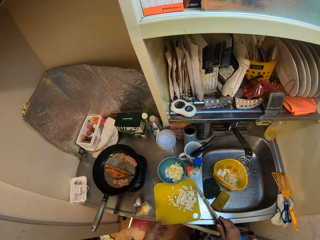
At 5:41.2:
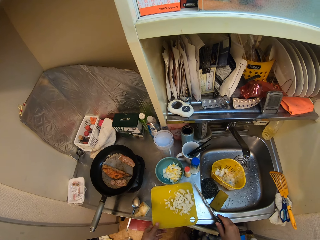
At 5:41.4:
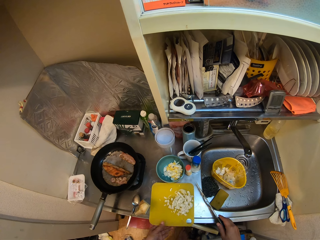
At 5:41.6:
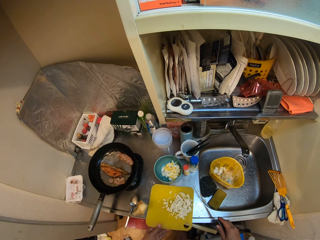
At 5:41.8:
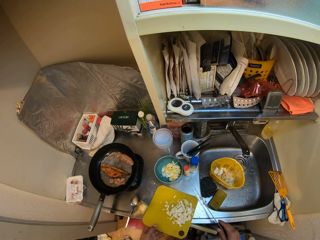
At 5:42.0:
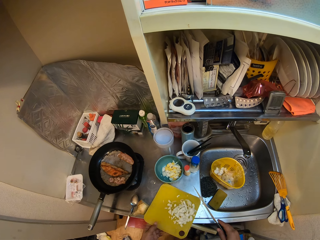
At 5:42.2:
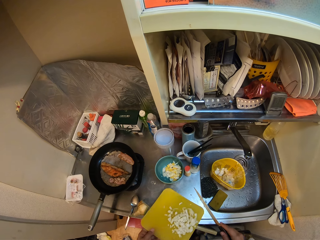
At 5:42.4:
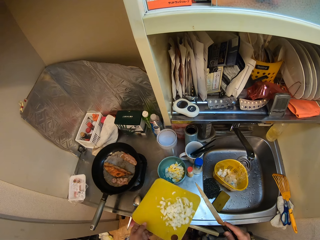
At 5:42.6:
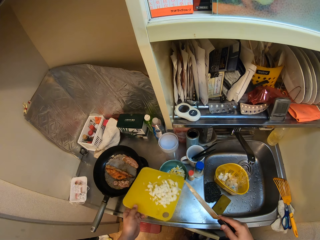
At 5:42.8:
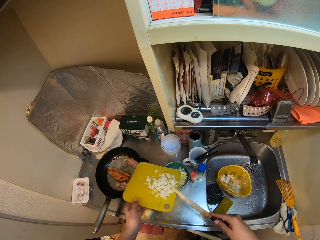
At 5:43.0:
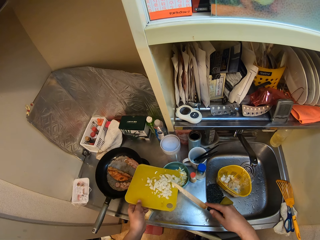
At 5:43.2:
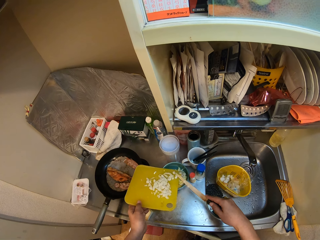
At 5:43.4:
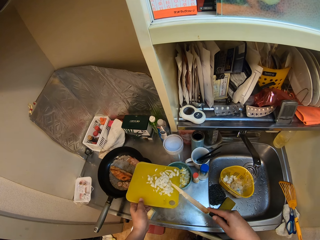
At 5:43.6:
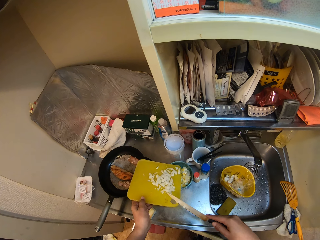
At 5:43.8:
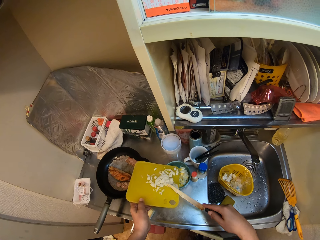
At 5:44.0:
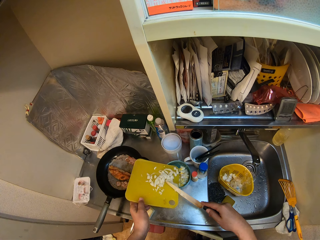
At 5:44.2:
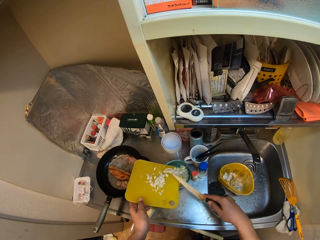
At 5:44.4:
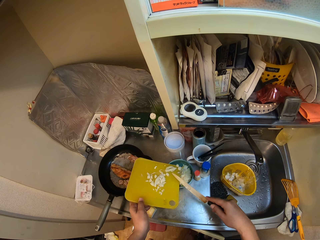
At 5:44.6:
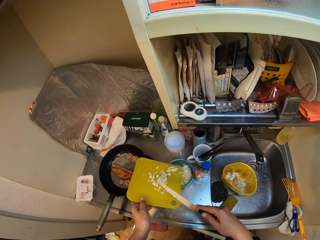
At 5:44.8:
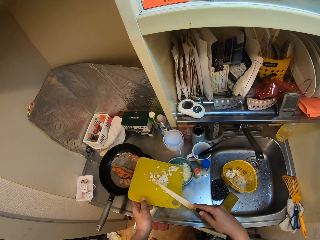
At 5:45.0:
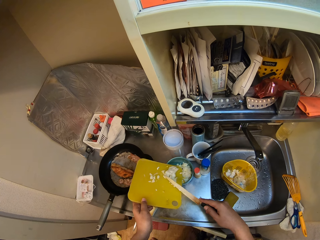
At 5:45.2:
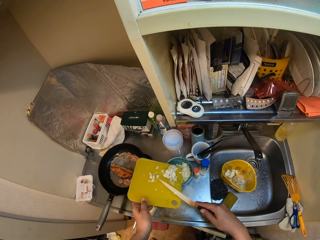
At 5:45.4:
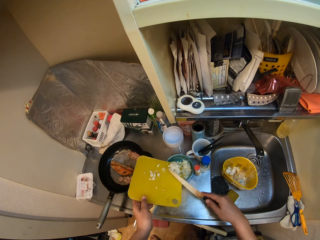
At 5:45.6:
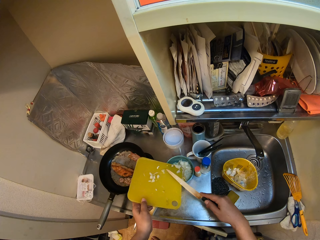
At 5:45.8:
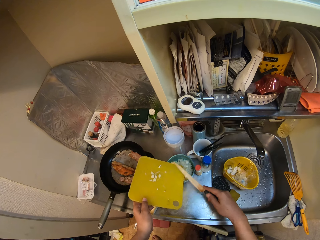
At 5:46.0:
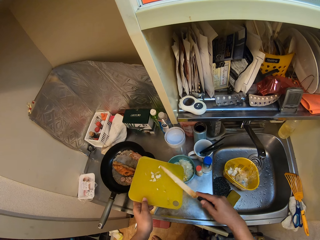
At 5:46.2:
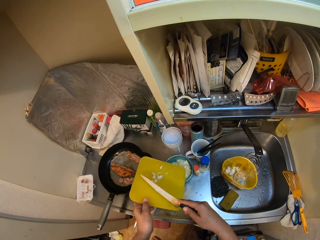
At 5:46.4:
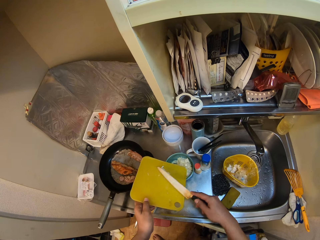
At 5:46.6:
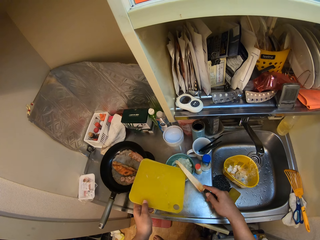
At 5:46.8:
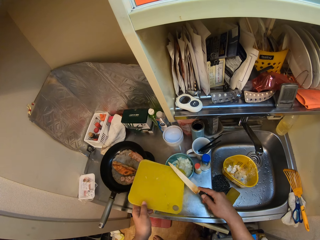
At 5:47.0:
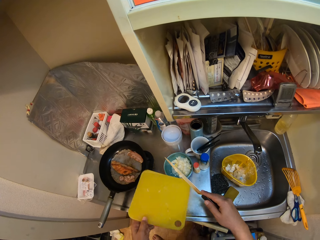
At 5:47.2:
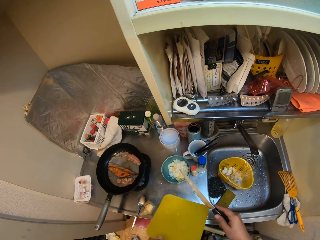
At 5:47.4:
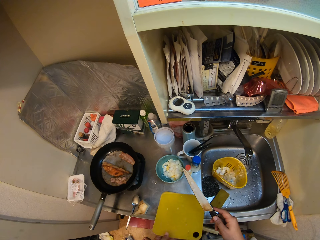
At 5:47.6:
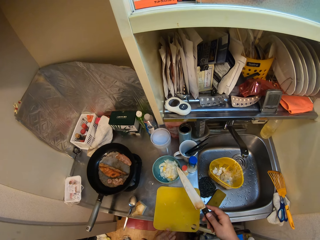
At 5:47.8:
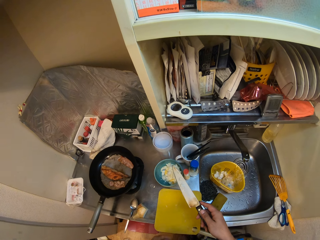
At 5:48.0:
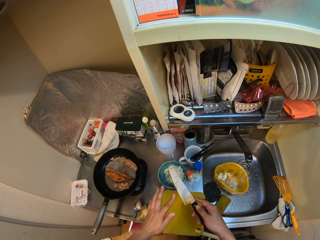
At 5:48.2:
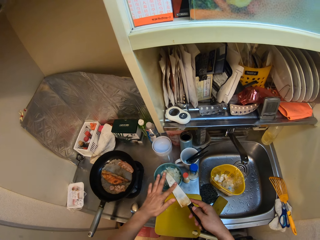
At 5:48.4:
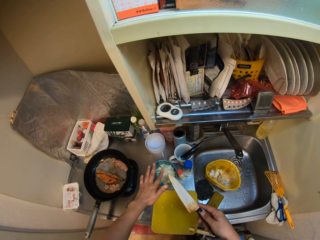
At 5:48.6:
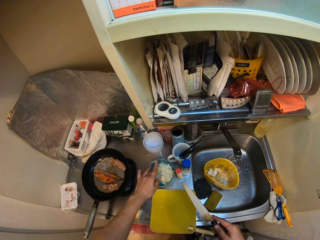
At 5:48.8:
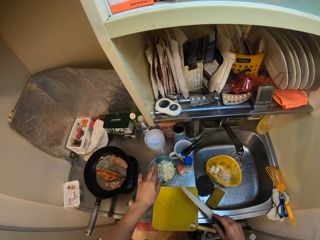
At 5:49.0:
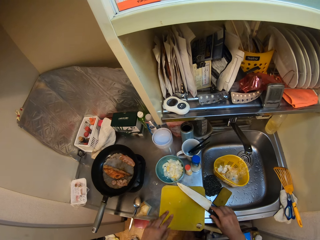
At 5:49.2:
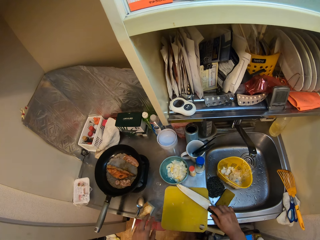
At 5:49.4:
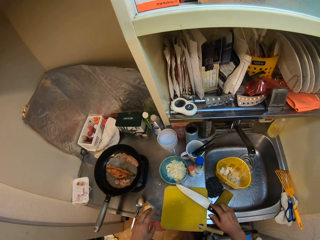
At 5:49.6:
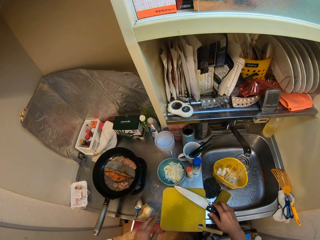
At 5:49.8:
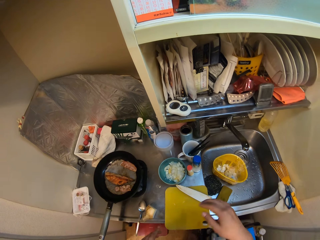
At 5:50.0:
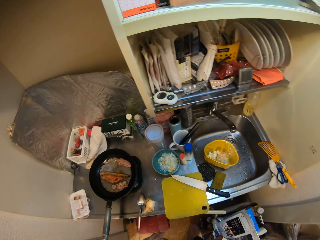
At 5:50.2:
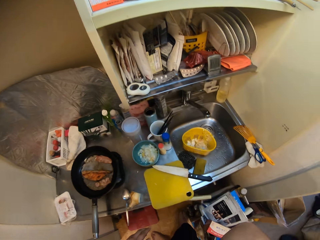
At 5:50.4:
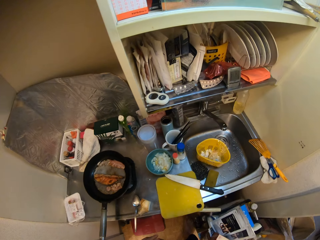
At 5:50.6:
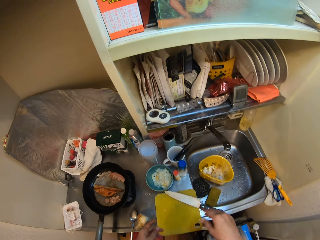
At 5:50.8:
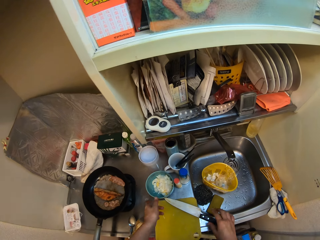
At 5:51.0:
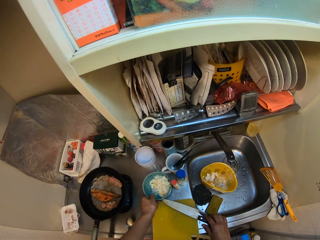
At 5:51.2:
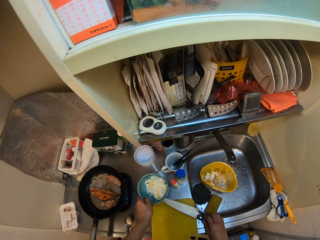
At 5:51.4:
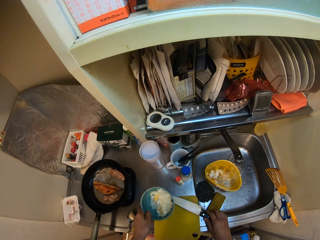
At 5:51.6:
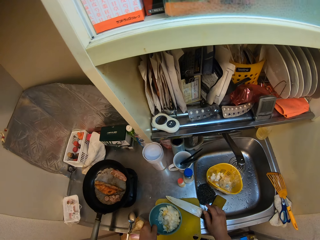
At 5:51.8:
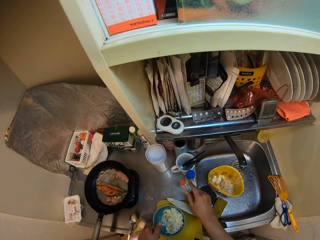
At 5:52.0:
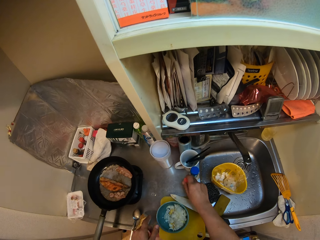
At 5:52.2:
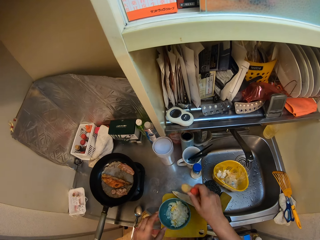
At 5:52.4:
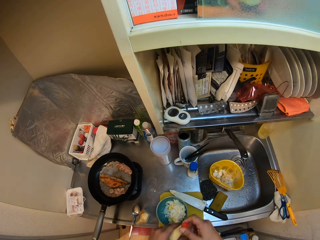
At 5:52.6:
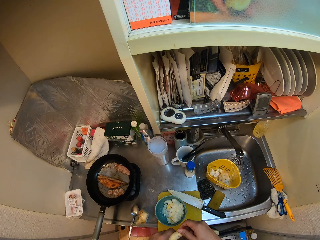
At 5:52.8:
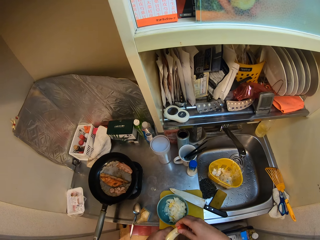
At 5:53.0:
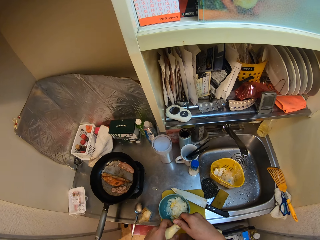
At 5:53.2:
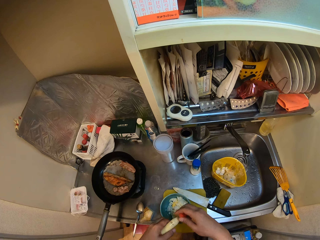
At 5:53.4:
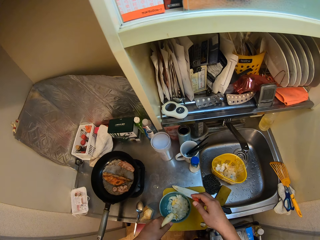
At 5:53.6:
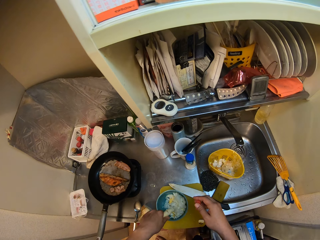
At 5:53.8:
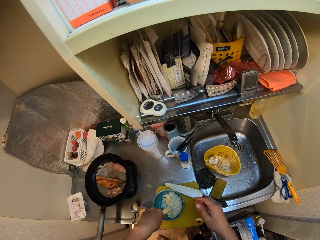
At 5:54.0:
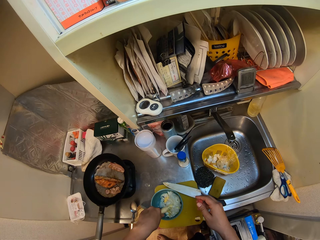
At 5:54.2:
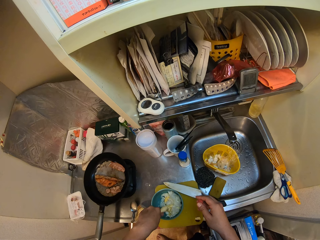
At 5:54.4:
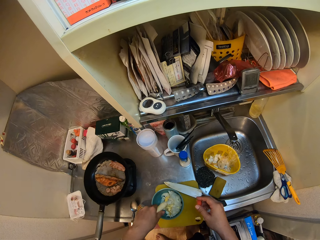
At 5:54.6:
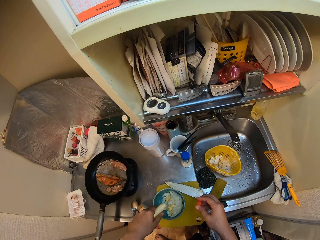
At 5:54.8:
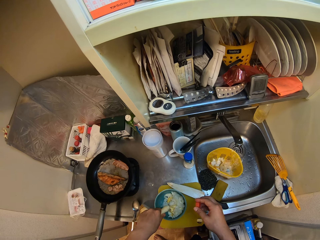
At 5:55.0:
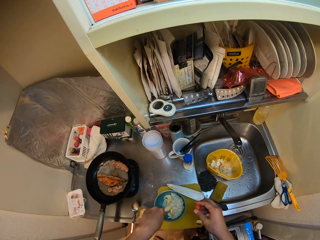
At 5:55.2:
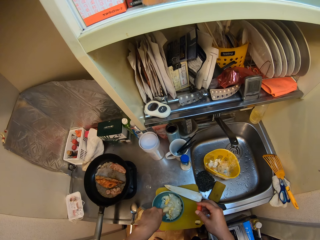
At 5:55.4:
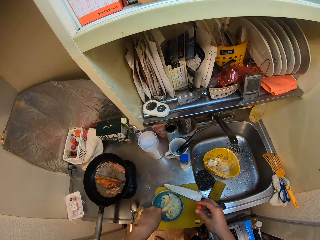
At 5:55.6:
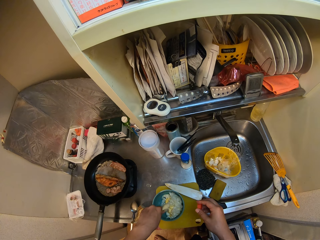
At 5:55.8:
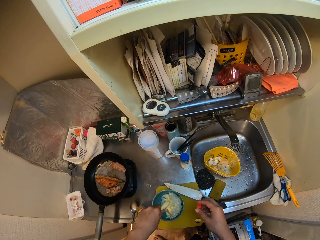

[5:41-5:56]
The camera wearer drops the potato tuber on the table. He picks up the cutting board from the table with his left hand. He pours something in the bowl. He brushes off the chopped potatoes on the cutting board into the bowl on the table with the knife in his right hand. He drops the cutting board on the sink. He brushes off the chopped potatoes on the knife into the bowl on the table with his left hand. He places the knife on the cutting board. He moves his hands. He picks up the bowl from the sink with his left hand. He holds the knife. He drops the bowl on the cutting board. He picks up a bottle from the sink with his right hand. He holds the bottle of something. He opens the cover of the bottle. He squeezes something in the bowl. He pours cream from the bottle into the bowl on the table.

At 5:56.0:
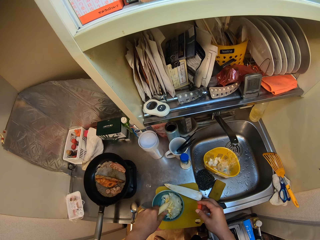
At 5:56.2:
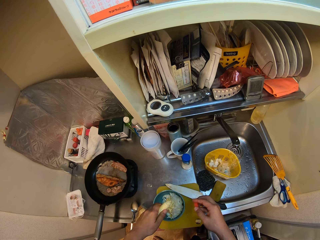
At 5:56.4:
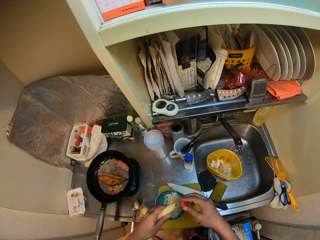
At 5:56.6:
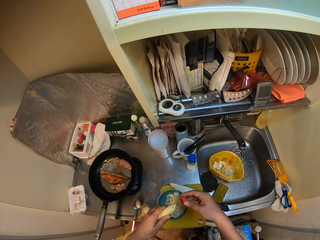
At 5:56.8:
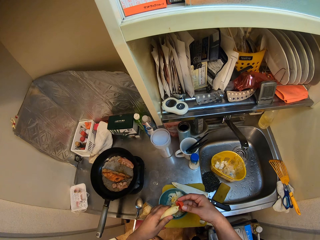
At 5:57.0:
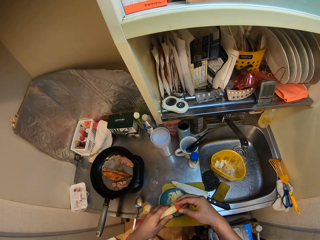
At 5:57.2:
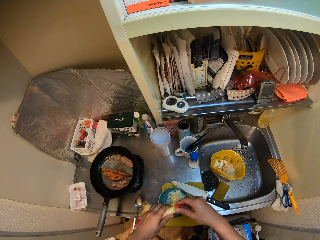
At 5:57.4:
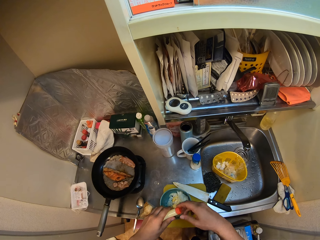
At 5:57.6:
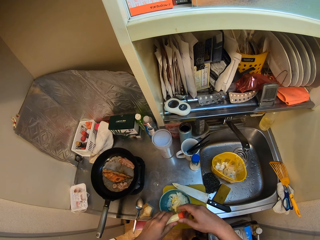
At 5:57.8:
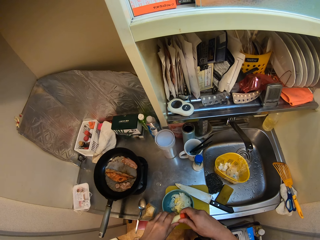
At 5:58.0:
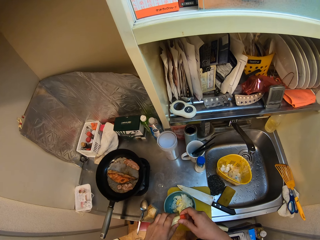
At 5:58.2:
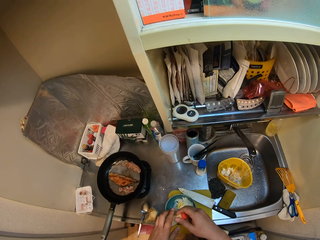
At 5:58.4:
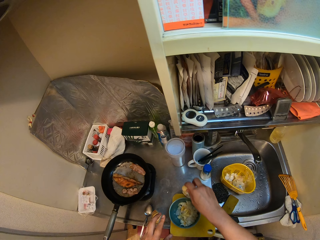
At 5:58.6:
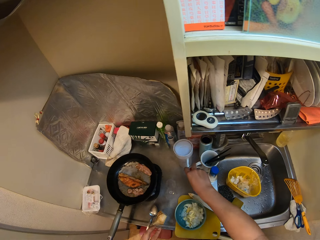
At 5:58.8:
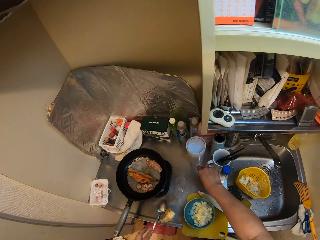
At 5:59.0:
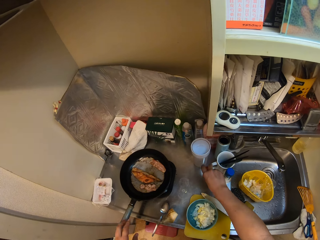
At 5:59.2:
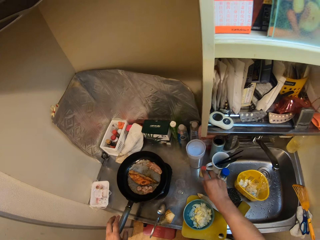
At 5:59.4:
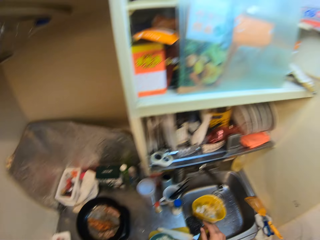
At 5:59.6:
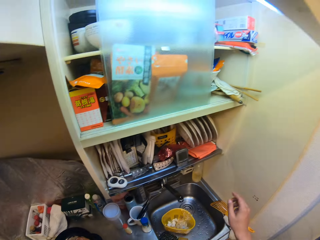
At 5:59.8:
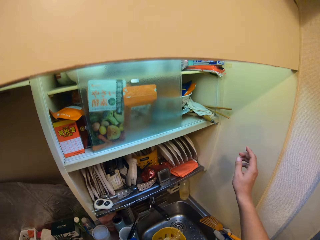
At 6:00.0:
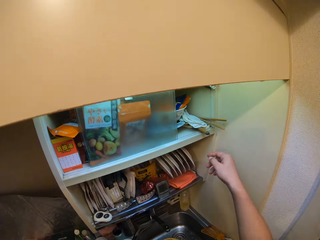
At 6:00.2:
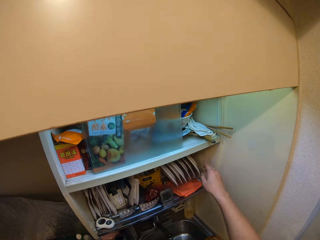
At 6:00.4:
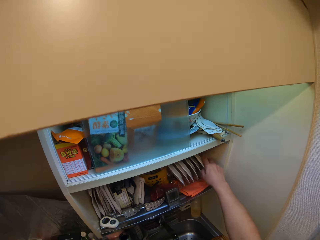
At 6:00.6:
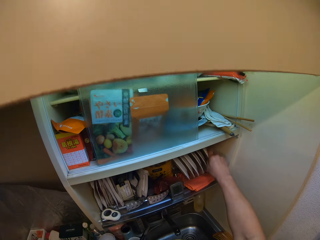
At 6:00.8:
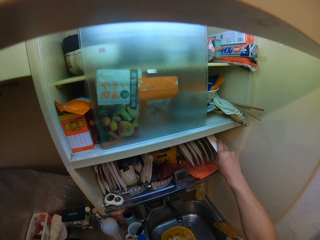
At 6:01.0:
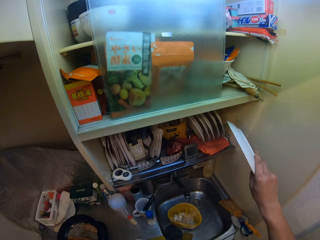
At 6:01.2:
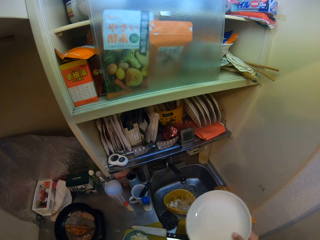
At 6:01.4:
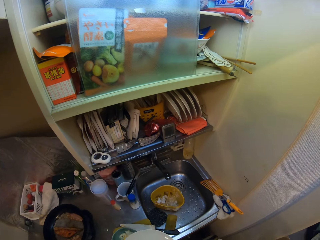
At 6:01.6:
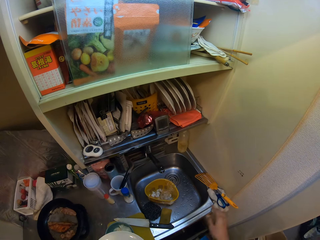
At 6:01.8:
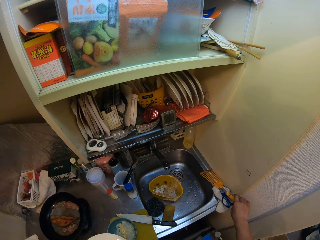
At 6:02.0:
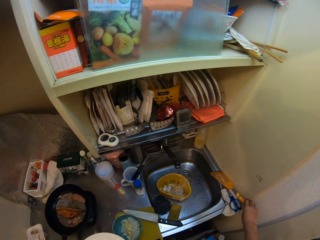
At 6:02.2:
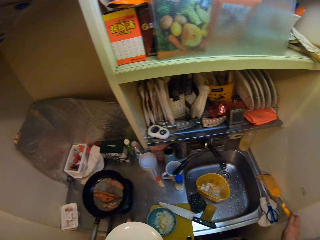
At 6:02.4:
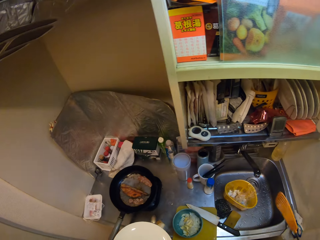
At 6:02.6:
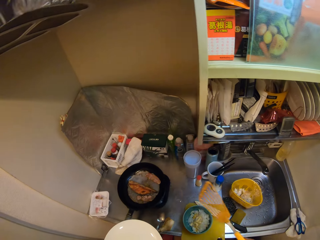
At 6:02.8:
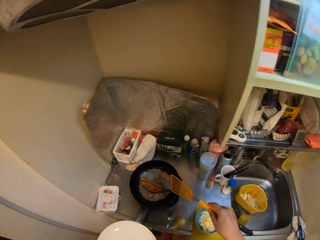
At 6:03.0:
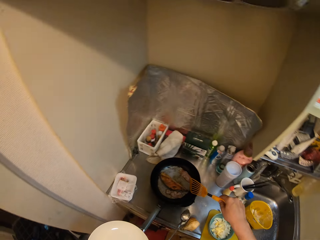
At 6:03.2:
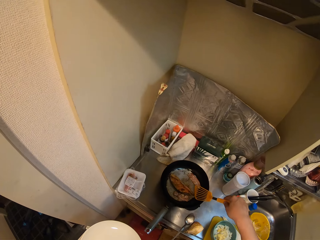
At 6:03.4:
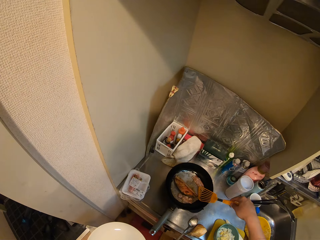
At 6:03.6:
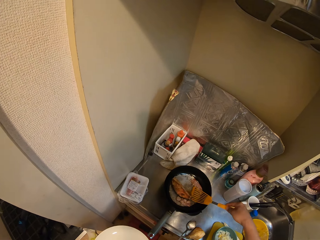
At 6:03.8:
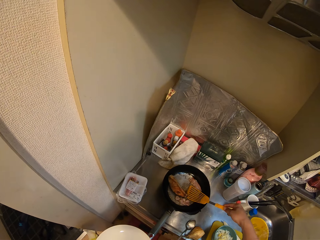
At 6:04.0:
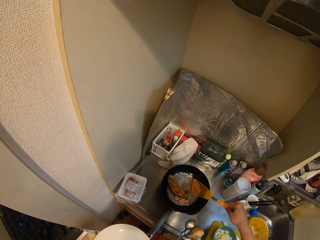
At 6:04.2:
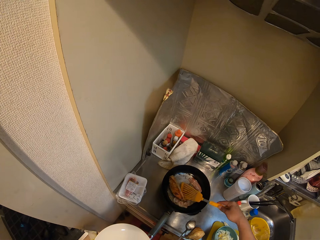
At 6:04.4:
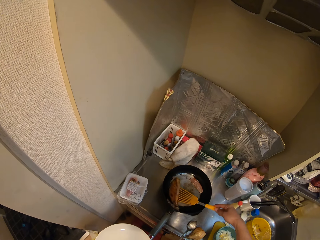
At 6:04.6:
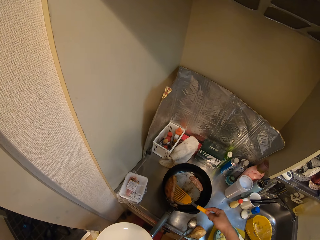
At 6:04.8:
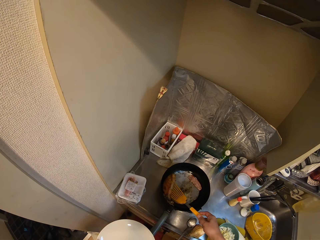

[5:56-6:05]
The camera wearer closes the cover of the bottle. He places the bottle on the sink. He moves a hand. He picks out a plate from a shelf cabinet with his right hand. He exchanges the plate to the other hand. He picks up the turner from the sink with his right hand. He picks out meat from the frying pan with the turner in his right hand.
